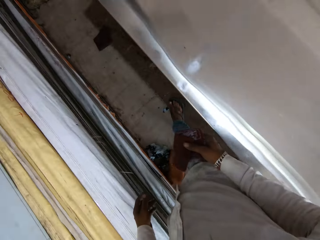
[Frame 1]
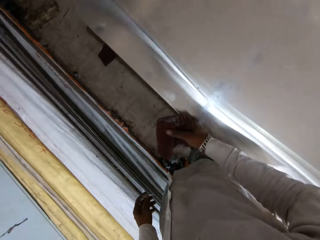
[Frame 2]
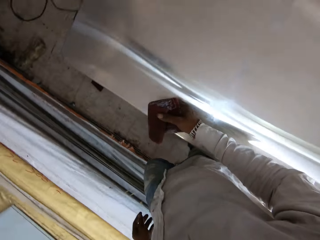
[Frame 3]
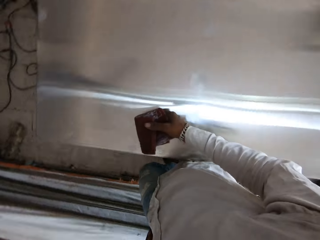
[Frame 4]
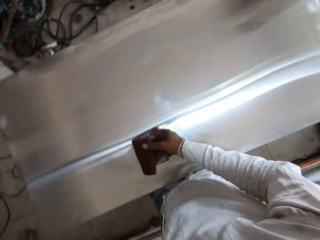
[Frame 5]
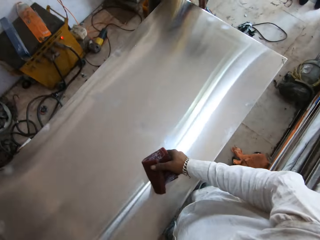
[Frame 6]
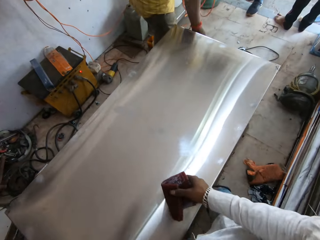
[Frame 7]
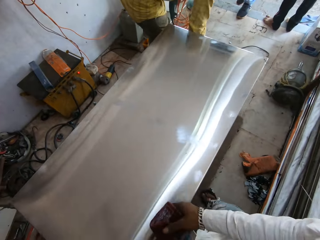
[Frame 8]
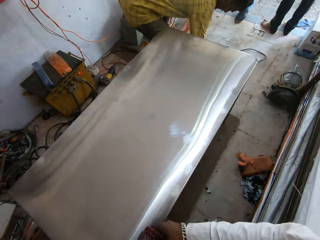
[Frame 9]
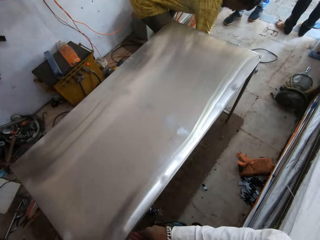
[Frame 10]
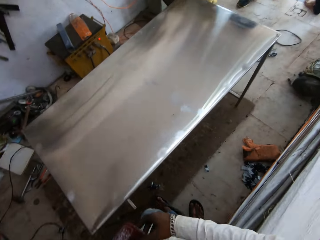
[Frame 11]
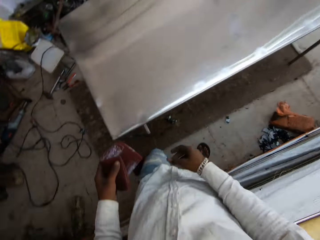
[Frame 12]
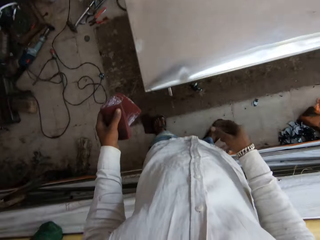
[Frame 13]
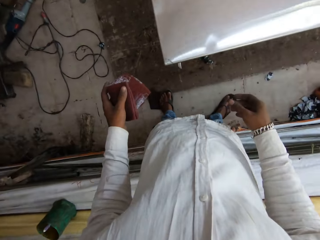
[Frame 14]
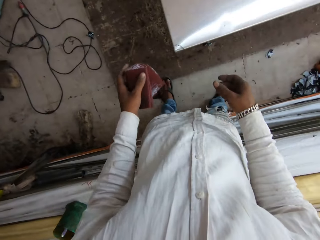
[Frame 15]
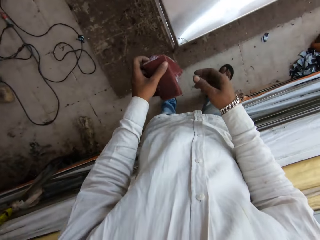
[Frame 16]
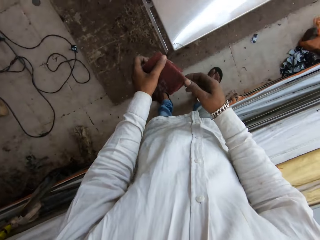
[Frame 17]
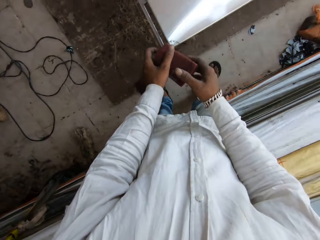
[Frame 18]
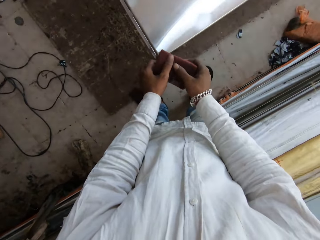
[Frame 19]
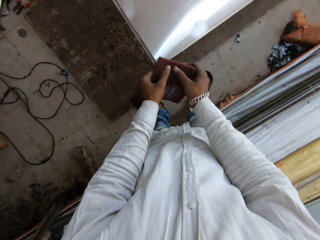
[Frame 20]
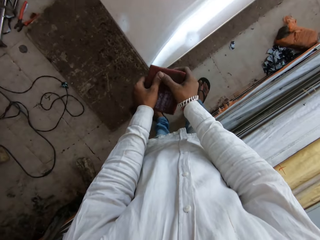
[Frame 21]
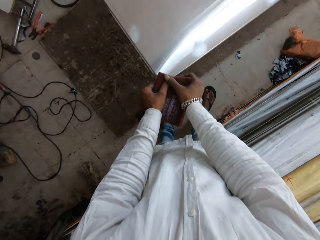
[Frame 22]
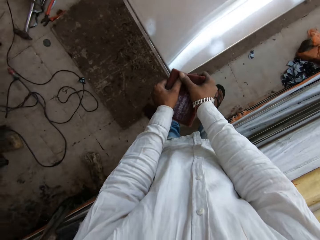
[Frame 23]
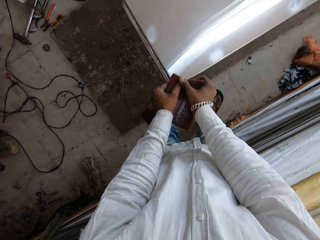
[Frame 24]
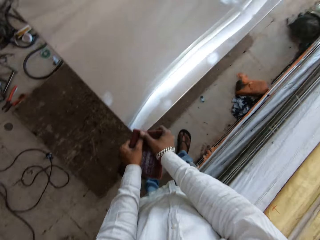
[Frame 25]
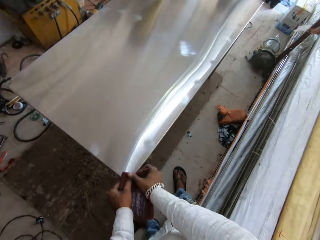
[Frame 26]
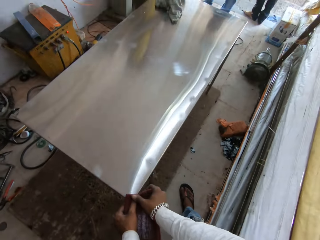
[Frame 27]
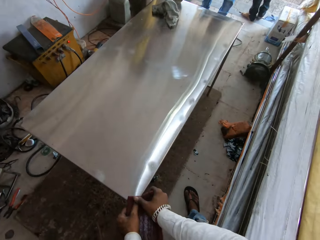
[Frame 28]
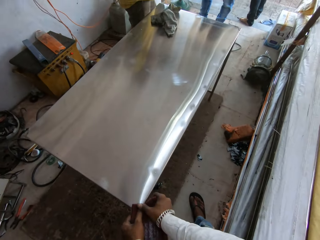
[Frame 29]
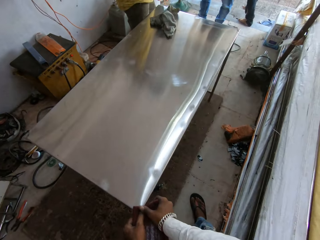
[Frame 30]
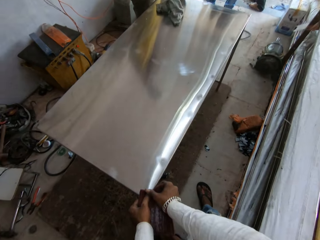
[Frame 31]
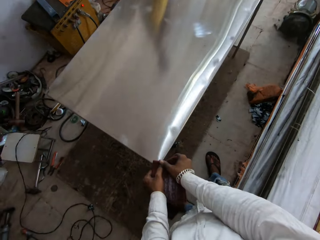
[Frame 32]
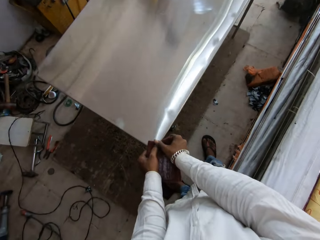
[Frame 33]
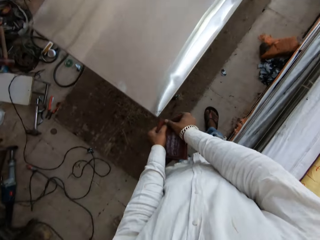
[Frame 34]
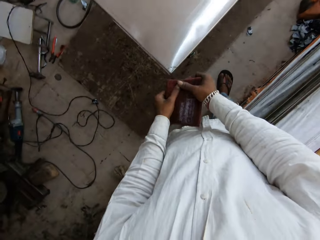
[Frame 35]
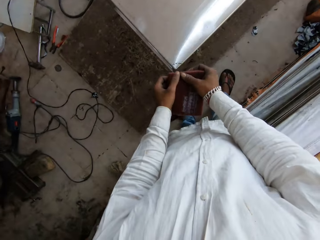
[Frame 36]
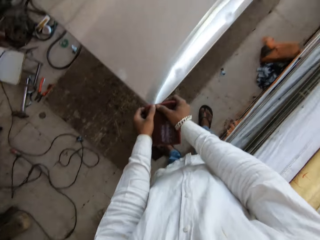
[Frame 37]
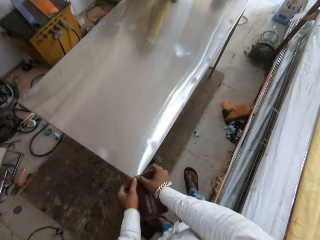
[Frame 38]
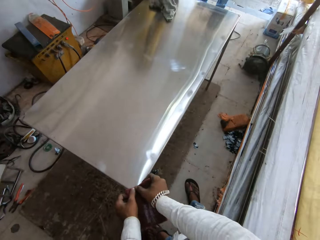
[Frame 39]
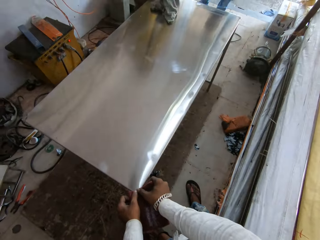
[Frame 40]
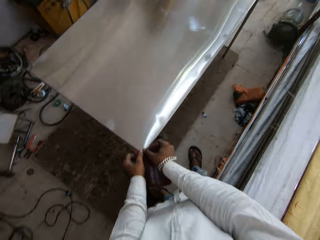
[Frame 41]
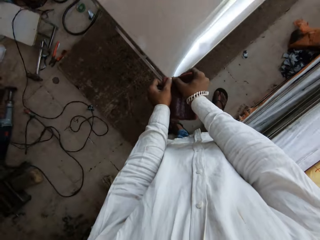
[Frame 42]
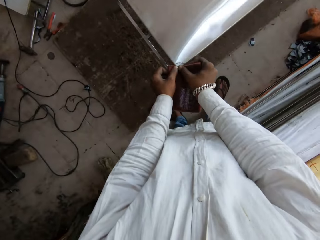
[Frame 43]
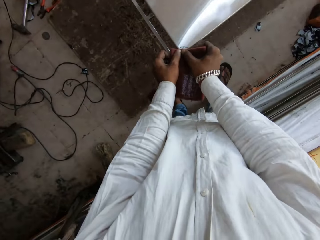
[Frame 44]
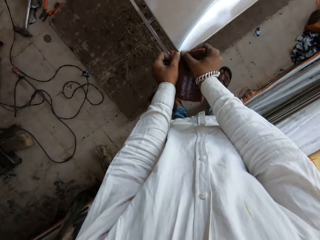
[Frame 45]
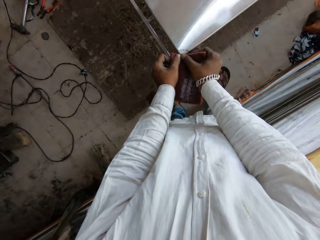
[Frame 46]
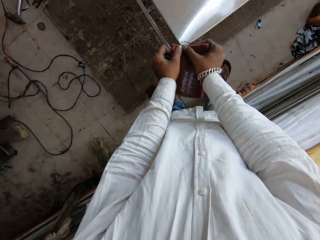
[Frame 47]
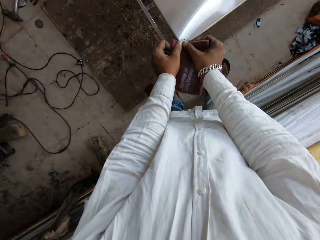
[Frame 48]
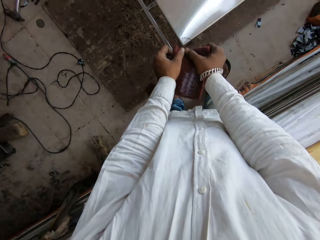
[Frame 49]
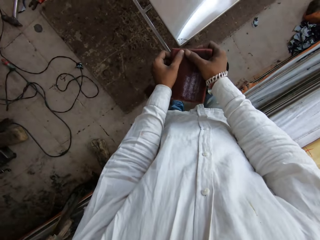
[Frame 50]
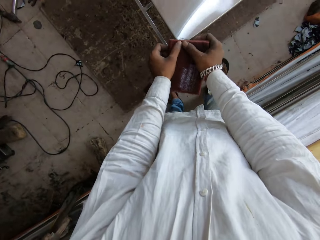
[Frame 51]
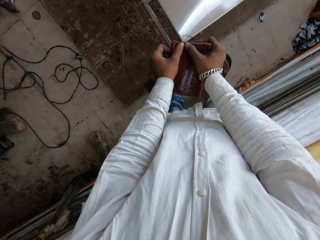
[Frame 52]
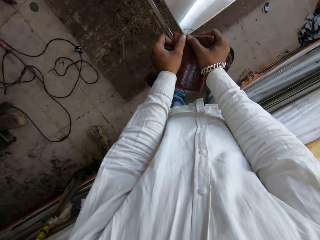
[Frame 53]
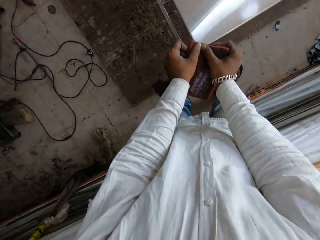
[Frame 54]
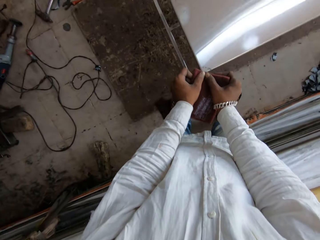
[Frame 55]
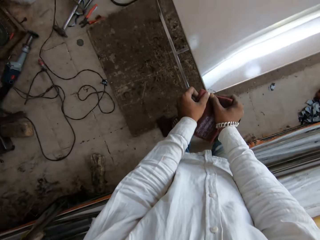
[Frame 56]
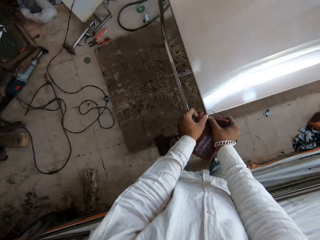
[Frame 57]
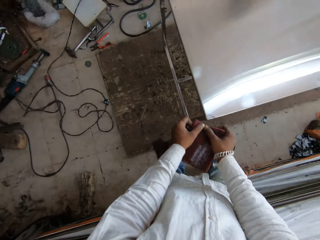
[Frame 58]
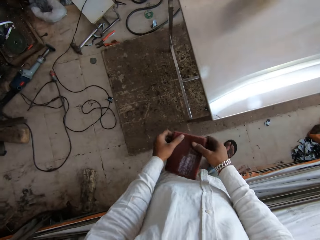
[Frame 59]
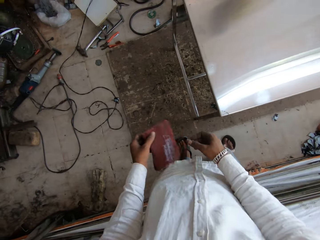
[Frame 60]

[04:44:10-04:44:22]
The man bends down. The camera wearer scrubs the steel with the sandpaper. They look around the house. They scrub on the table.

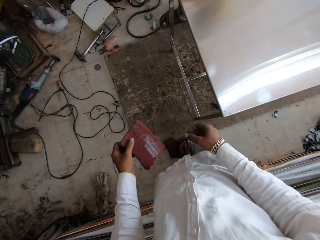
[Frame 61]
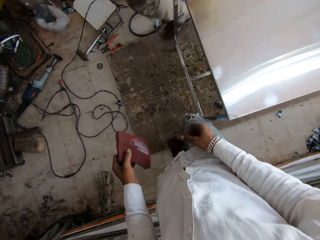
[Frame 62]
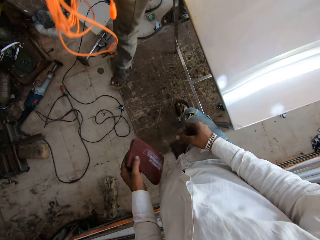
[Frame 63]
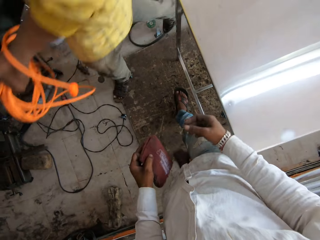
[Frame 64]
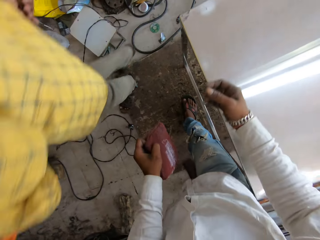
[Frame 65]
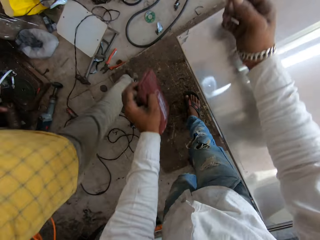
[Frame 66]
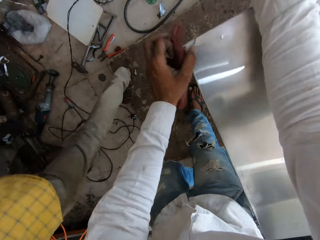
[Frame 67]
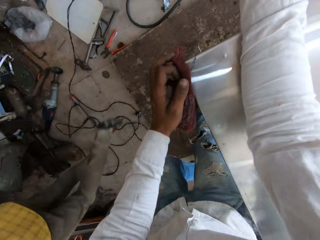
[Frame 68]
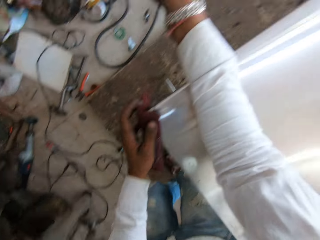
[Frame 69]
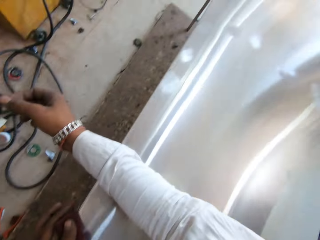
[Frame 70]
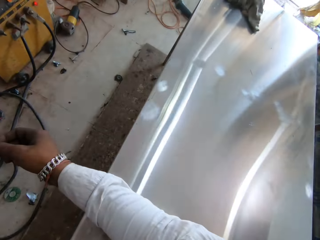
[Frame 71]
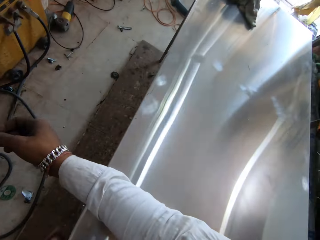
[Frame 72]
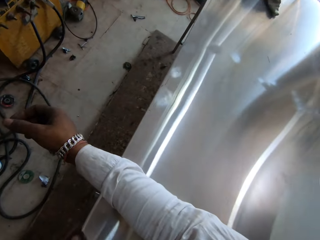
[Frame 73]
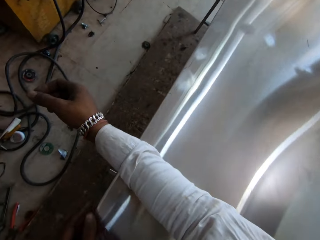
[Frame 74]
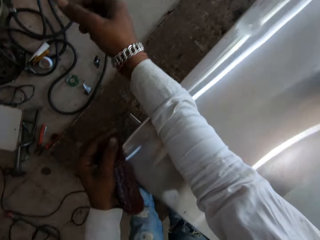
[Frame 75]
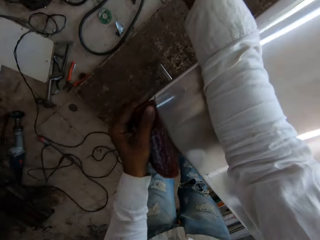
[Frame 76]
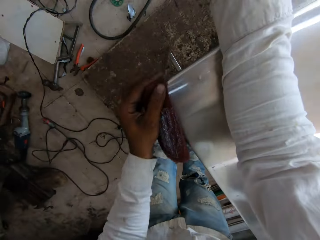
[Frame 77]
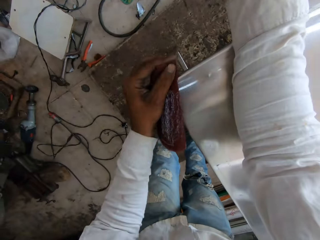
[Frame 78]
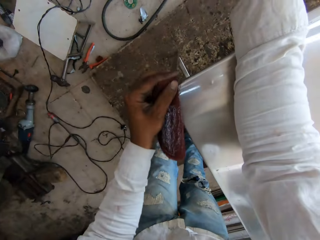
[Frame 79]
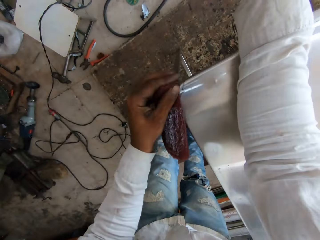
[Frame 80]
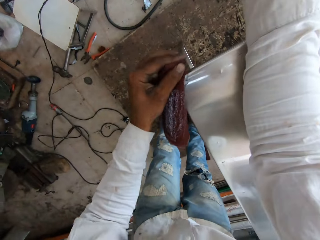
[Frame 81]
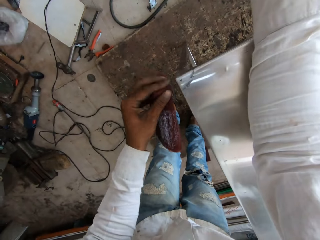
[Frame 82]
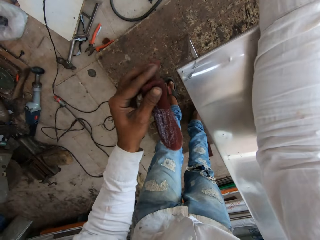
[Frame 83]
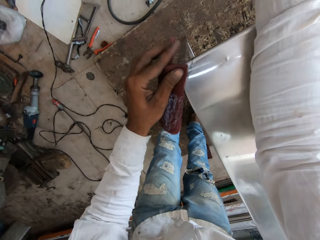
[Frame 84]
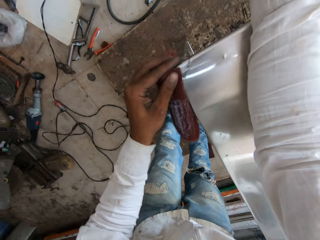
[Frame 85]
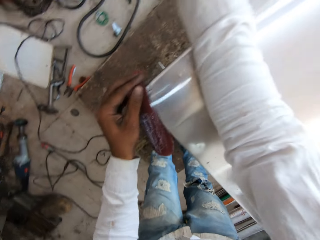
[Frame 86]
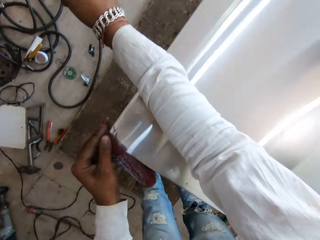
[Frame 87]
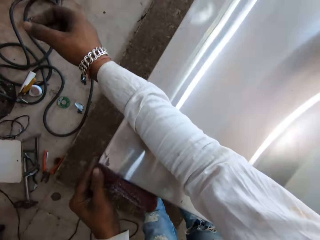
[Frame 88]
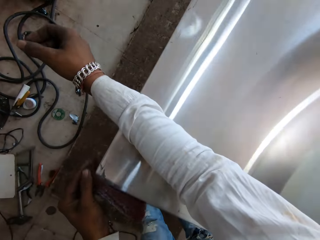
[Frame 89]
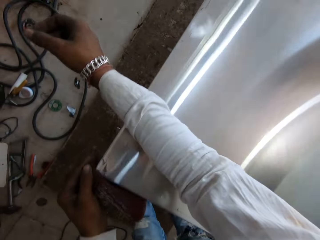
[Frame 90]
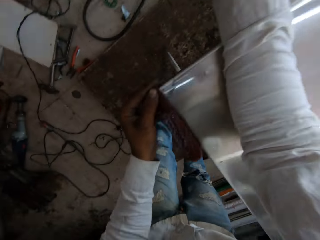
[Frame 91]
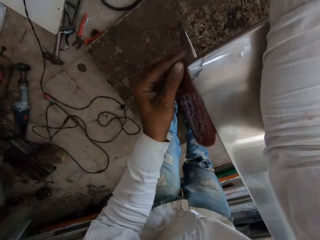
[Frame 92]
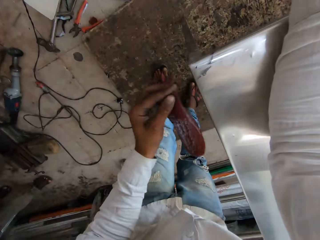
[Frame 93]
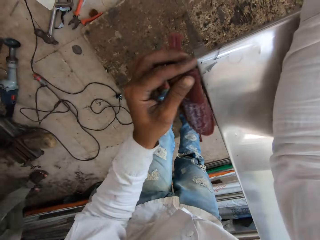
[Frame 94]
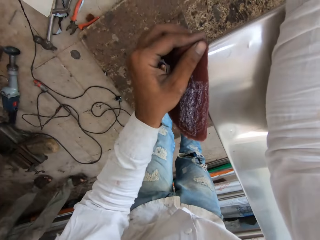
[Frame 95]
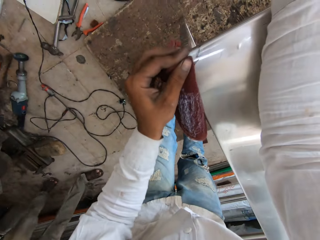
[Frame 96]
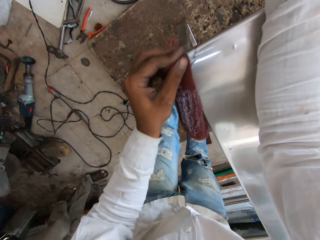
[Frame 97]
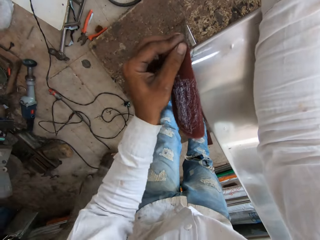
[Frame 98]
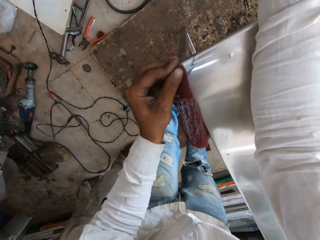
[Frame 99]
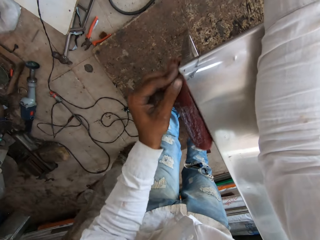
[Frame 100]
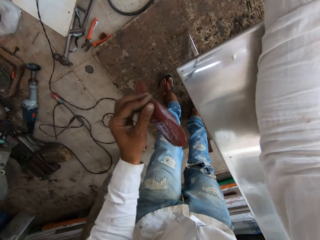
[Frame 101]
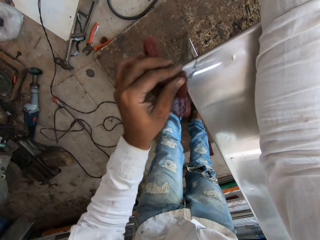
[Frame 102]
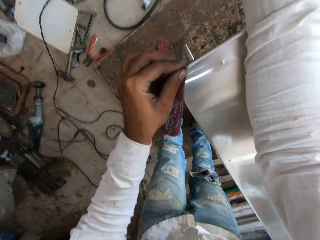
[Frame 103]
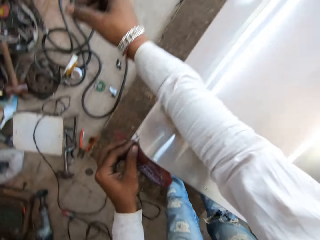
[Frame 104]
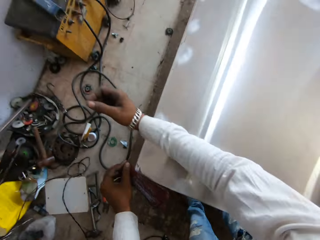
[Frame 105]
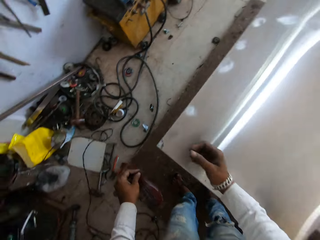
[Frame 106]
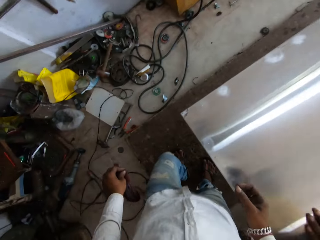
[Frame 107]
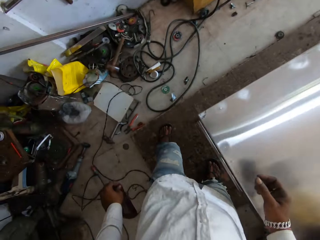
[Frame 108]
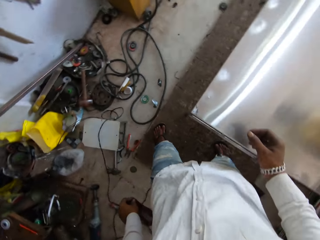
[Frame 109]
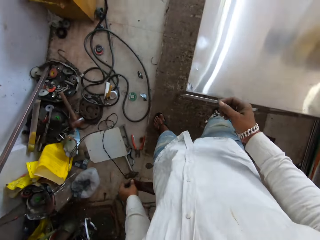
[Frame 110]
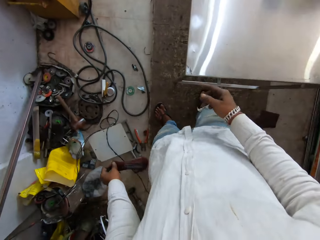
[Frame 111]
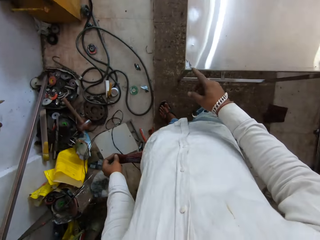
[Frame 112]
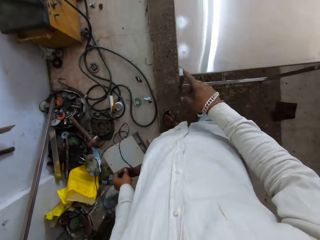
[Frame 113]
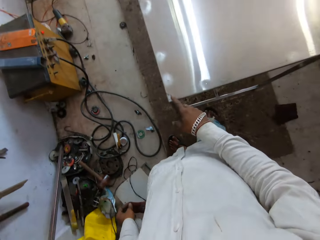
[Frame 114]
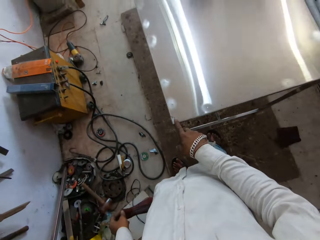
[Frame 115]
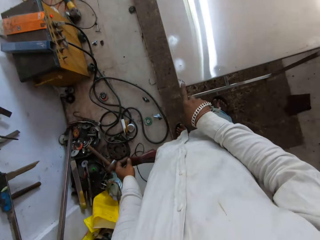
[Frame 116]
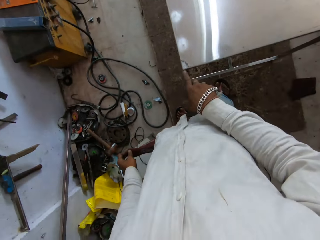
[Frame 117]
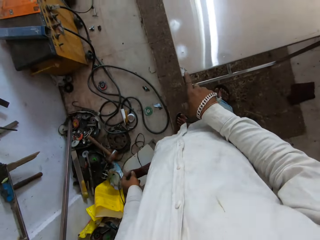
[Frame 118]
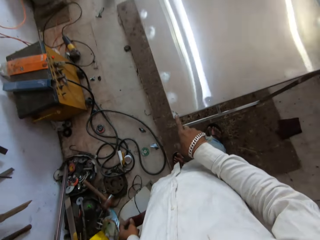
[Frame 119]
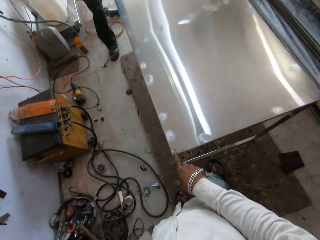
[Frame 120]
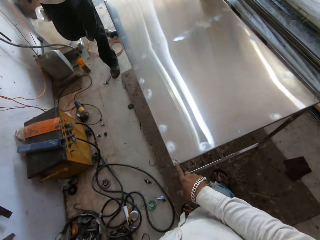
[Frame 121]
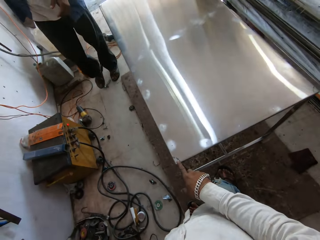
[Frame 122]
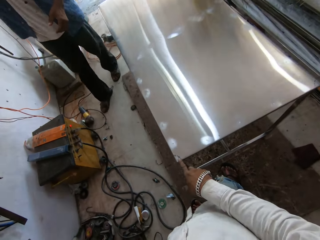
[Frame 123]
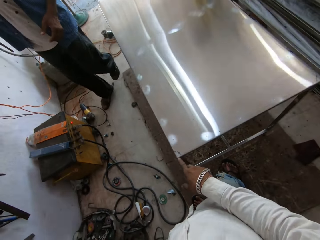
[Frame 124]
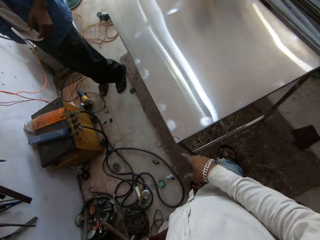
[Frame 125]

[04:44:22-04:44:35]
The man walks across the house. The camera wearer puts a hand on the table. They walk around the table. They point at the table. They touch the table.
